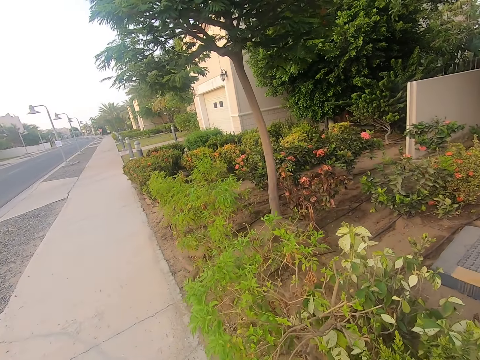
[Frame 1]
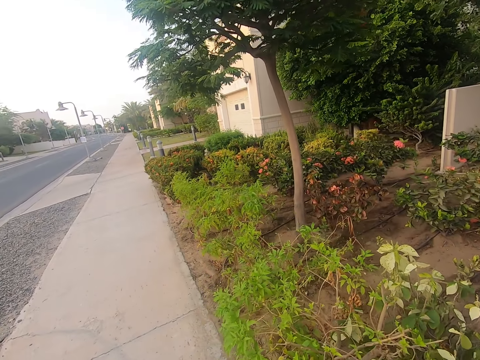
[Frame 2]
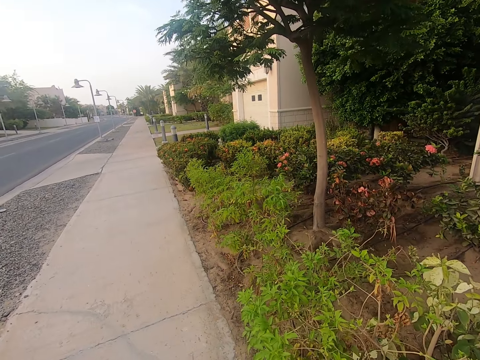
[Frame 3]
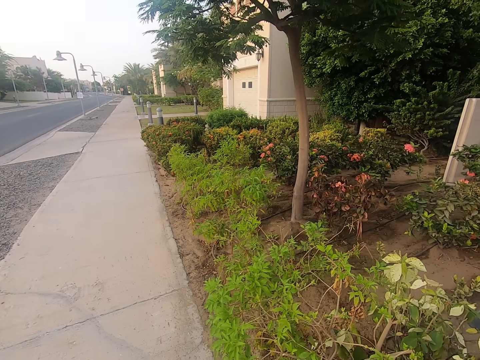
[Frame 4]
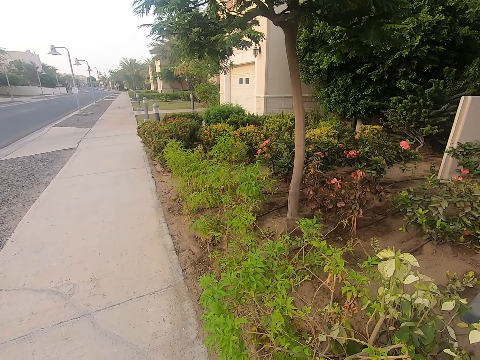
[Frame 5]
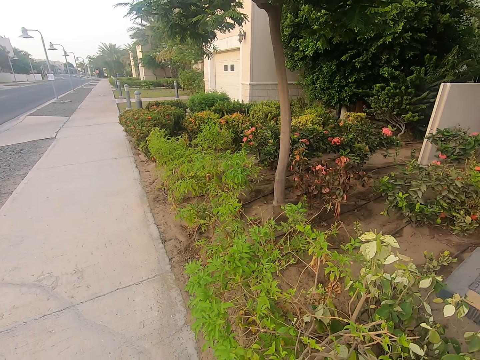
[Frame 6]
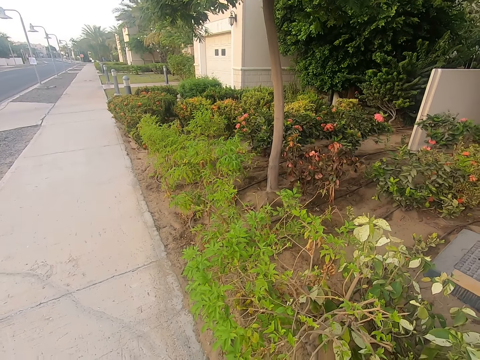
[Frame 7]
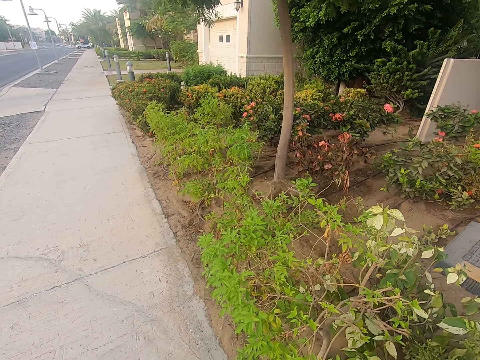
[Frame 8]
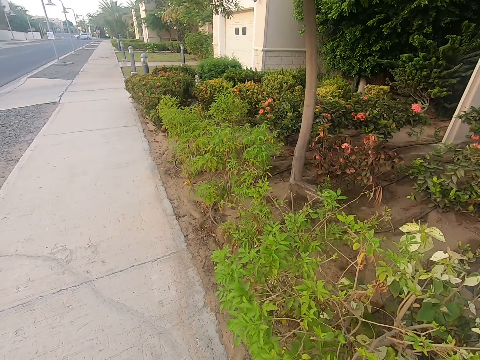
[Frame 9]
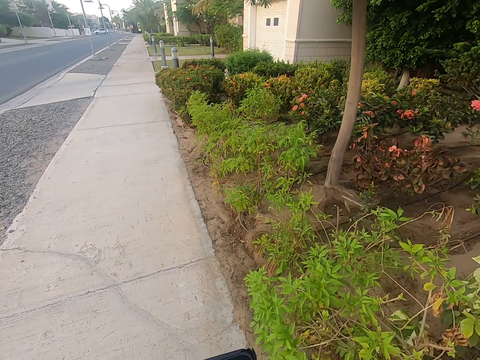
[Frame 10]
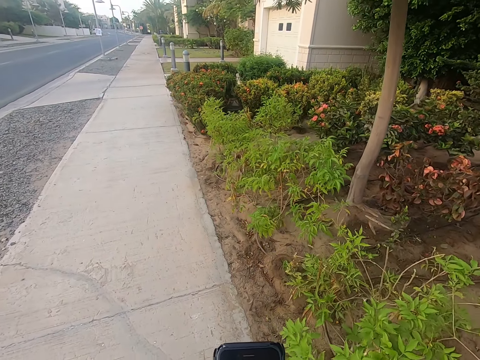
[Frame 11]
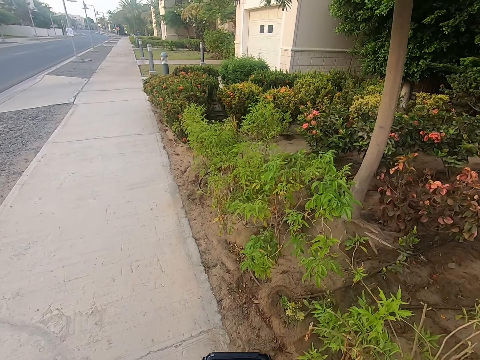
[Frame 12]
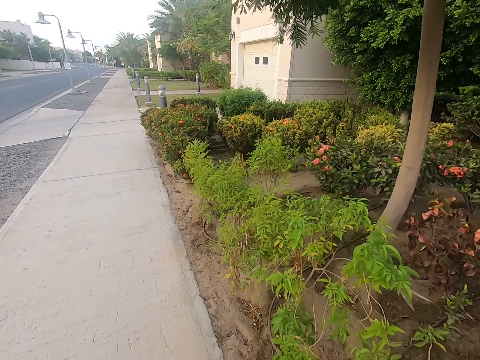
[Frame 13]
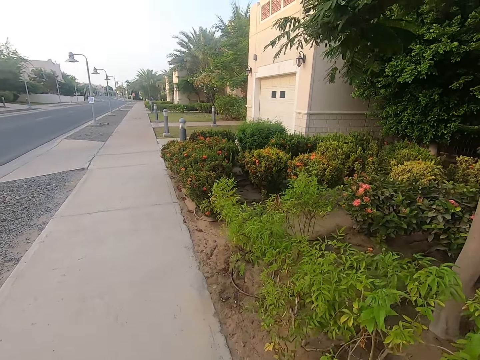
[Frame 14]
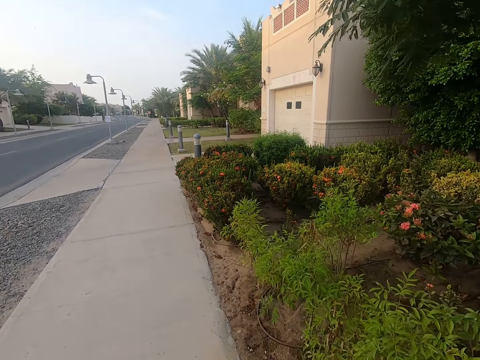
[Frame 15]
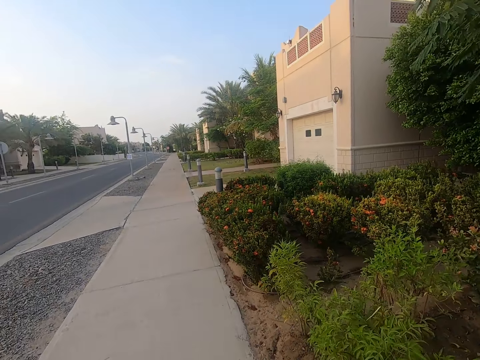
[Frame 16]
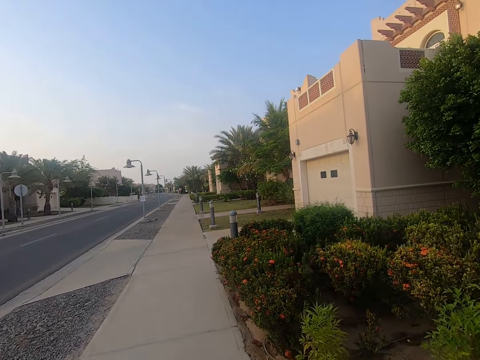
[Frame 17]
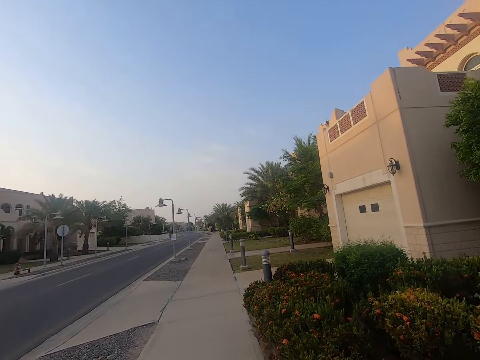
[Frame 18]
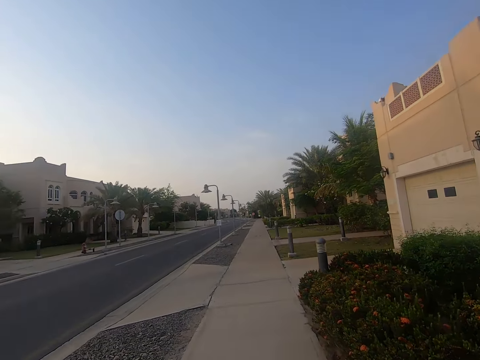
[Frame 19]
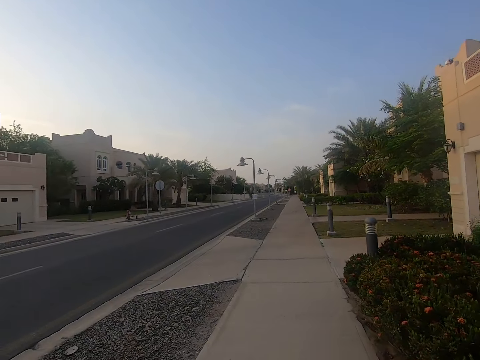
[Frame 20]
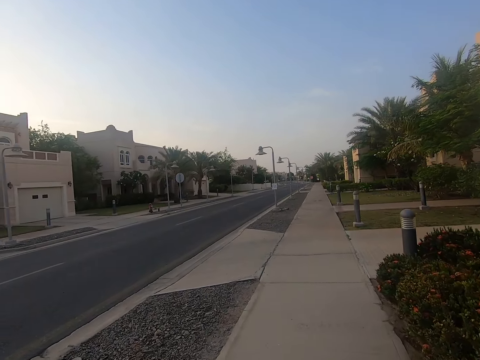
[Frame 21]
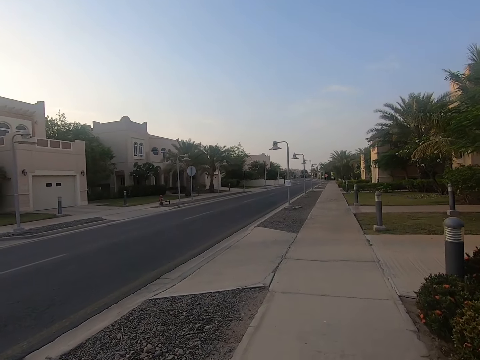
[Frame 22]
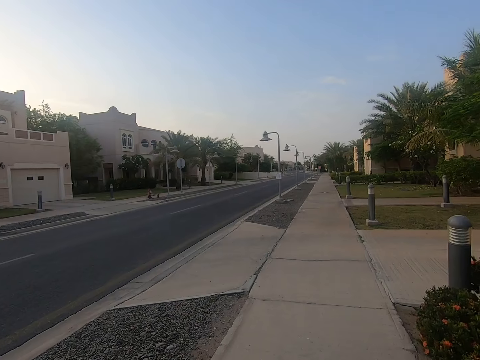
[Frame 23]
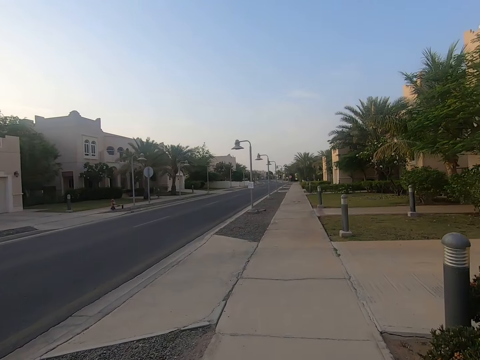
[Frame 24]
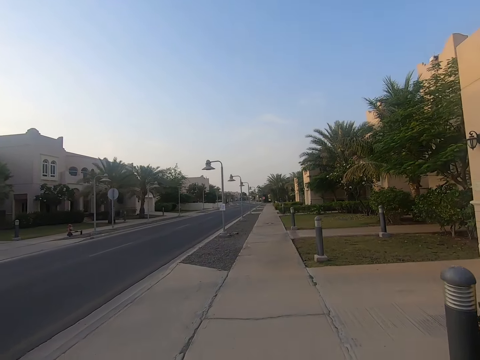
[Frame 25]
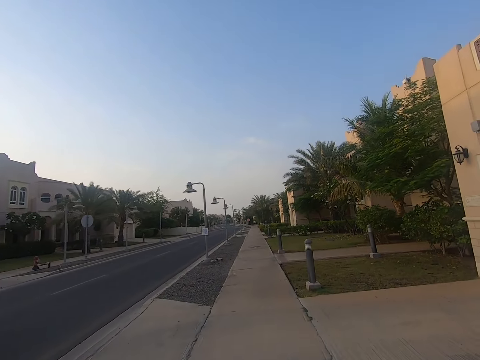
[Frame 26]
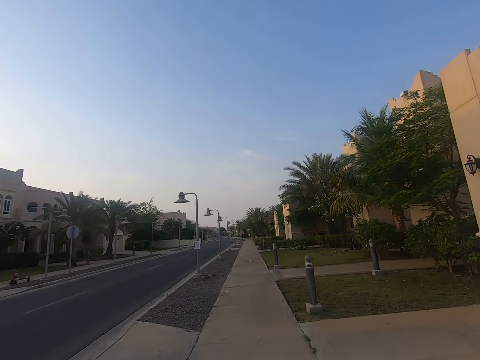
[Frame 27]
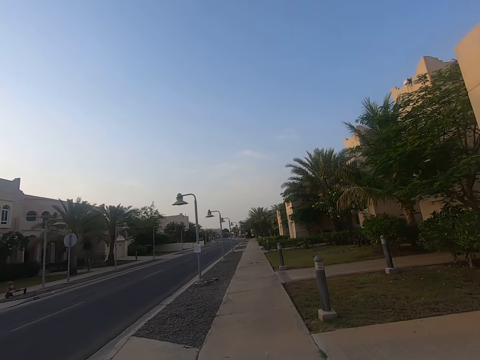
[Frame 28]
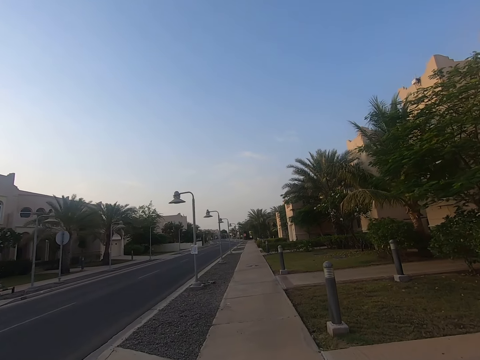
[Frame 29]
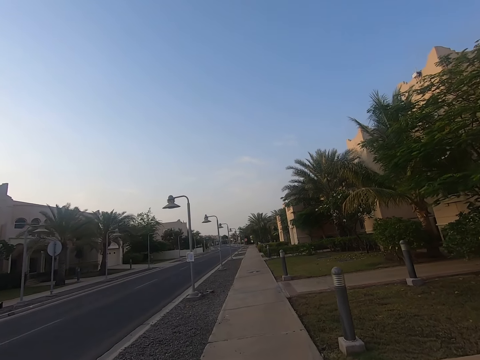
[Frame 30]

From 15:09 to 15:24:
The camera wearer stops walking for some time. They continue to walk on the sidewalk.

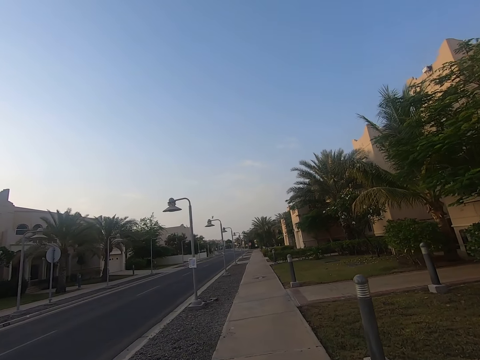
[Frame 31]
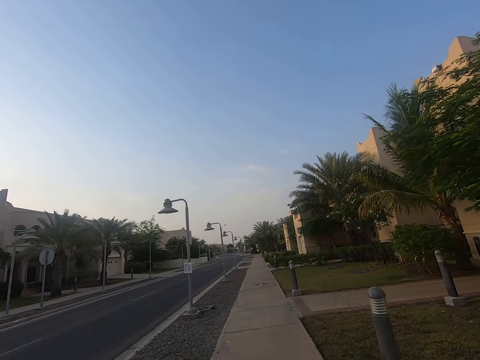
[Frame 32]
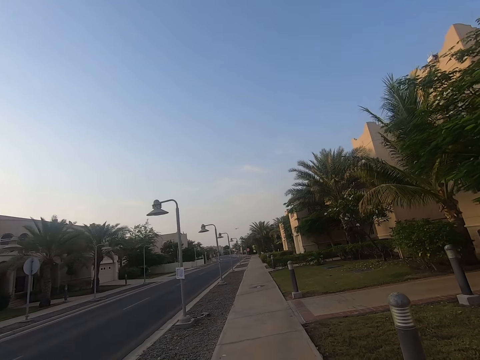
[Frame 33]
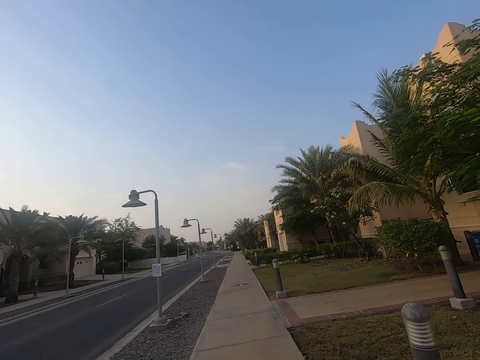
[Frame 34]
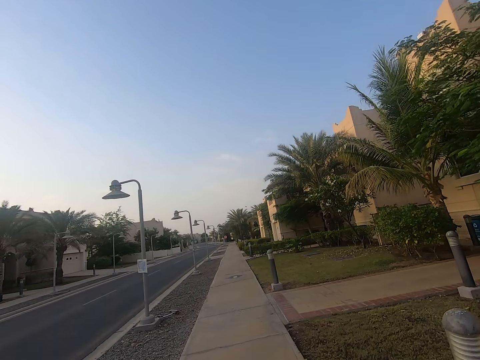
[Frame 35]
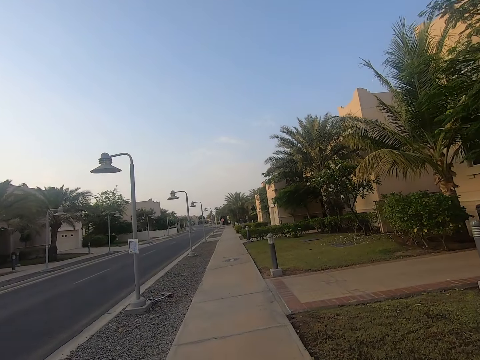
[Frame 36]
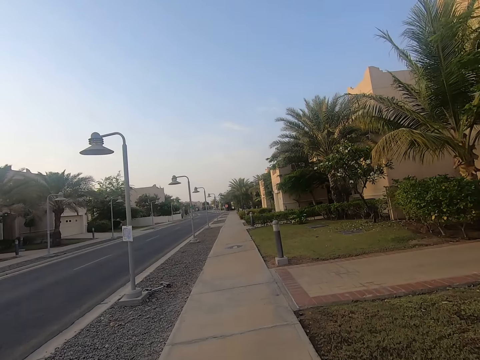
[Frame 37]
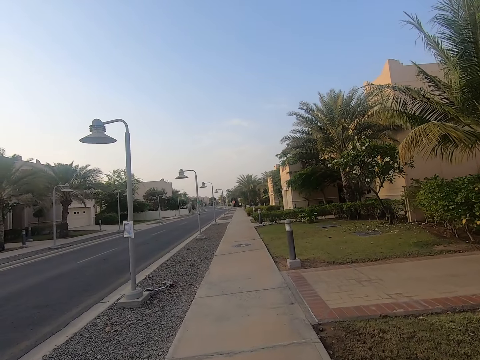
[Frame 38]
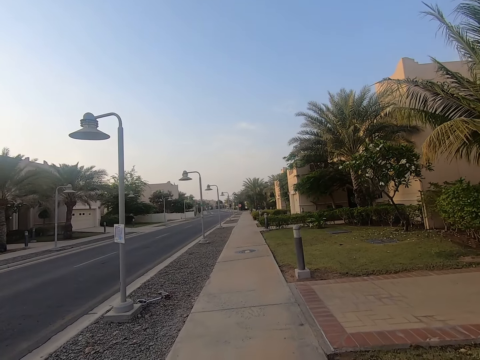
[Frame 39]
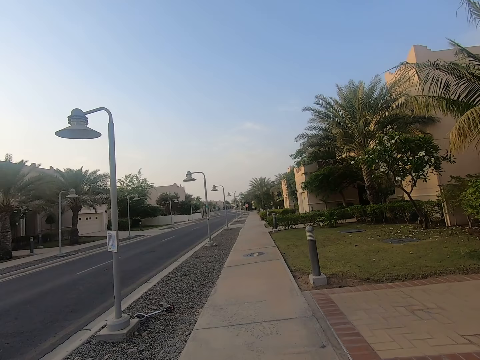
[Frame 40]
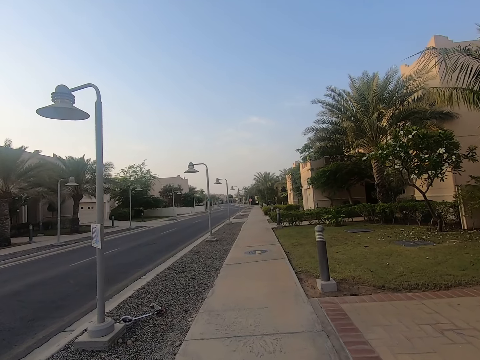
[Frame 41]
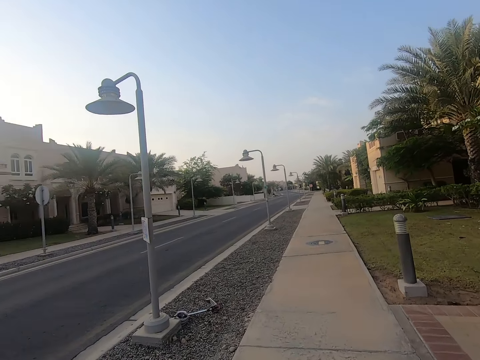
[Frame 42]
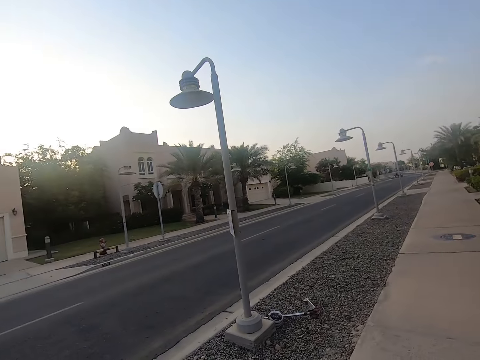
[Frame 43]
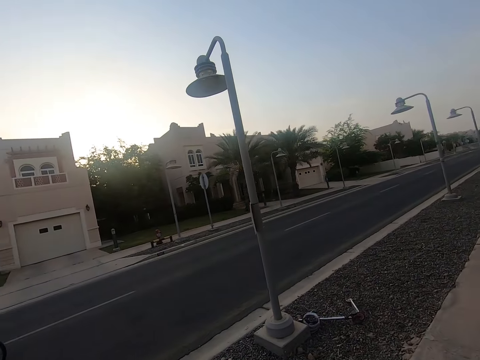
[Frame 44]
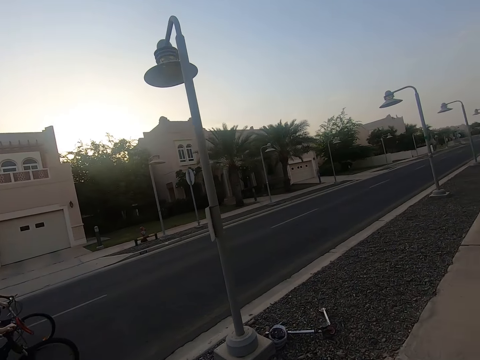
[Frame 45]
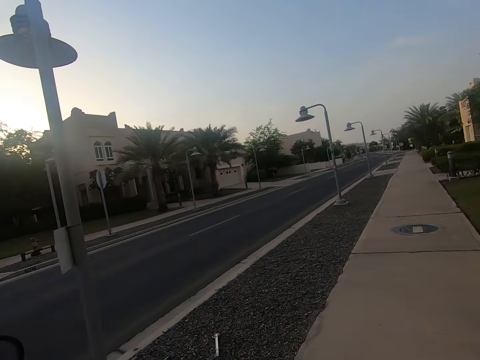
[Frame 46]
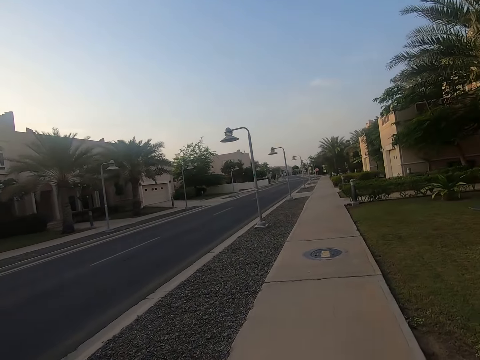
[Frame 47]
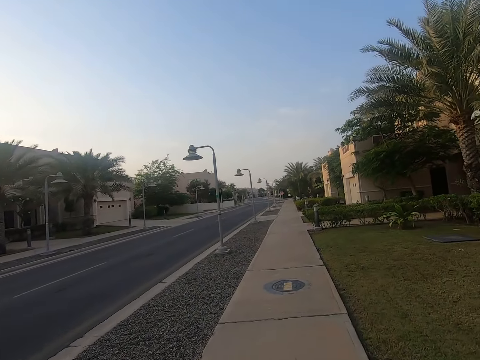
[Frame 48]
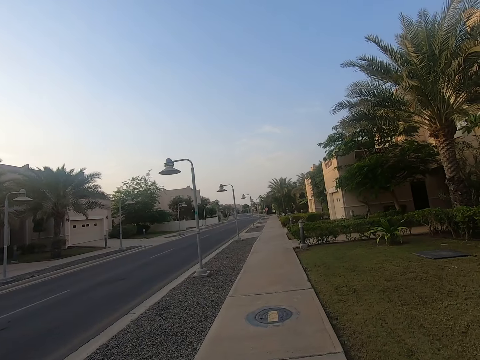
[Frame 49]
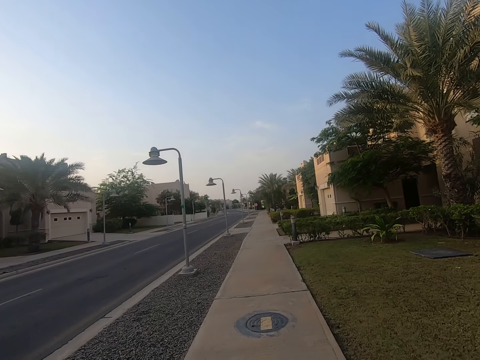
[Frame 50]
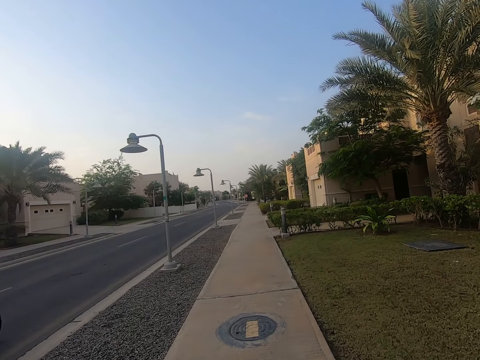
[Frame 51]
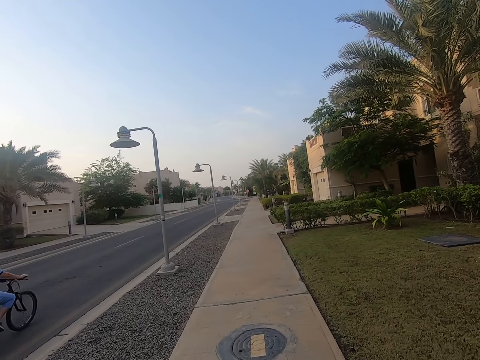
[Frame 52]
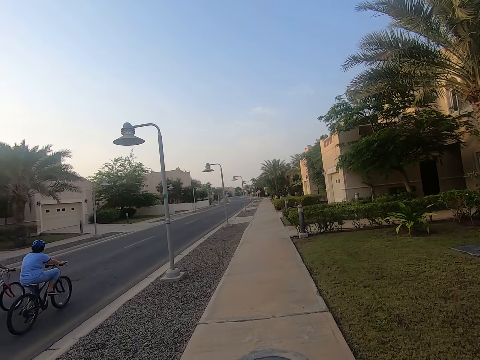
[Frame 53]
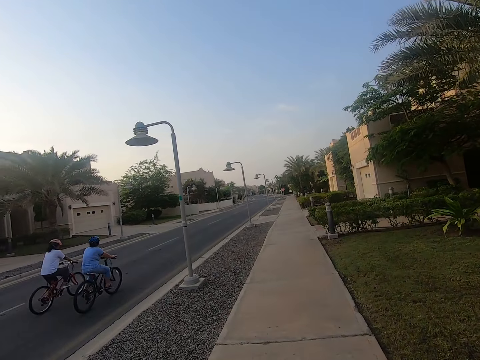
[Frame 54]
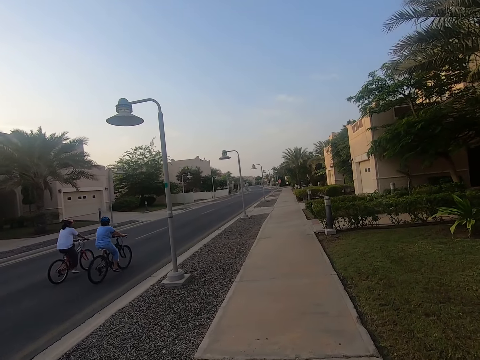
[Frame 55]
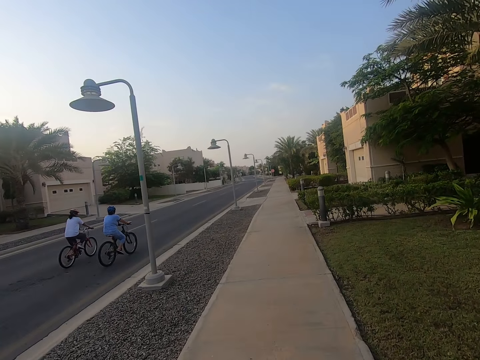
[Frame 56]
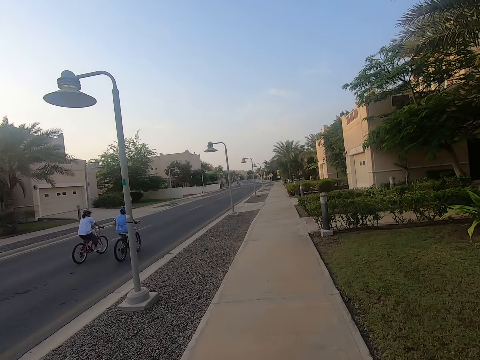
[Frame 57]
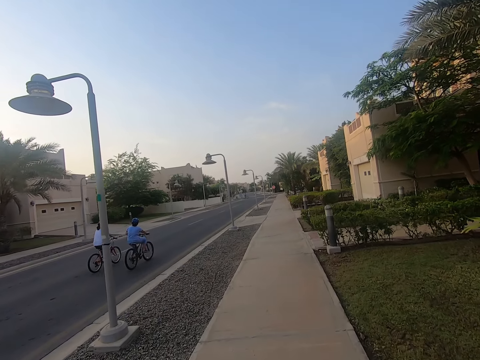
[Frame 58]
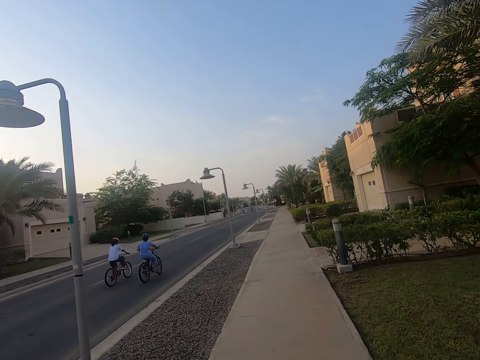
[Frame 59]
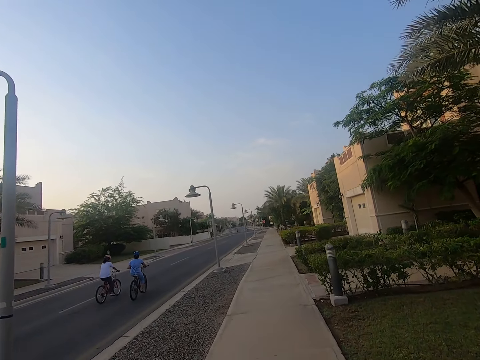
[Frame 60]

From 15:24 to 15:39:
The camera wearer looks on the left. A cyclist and another cyclist drive past the camera wearer.
